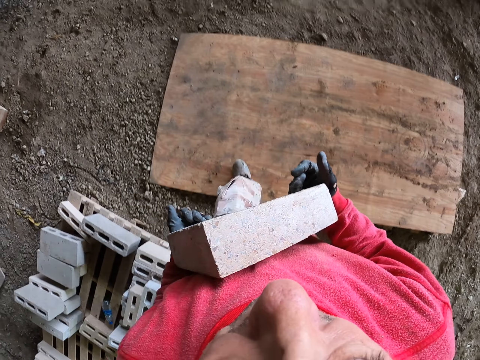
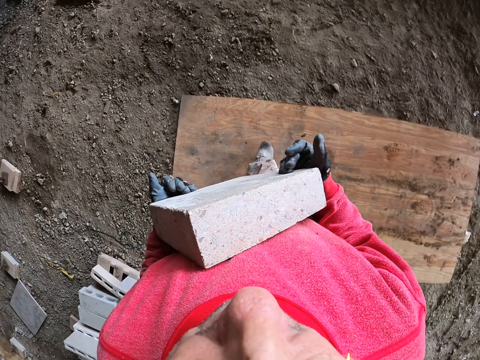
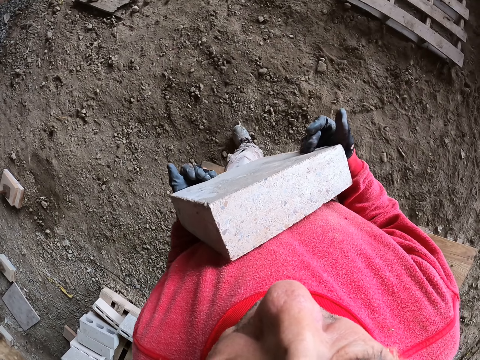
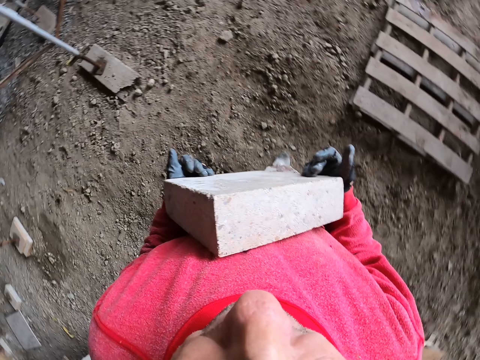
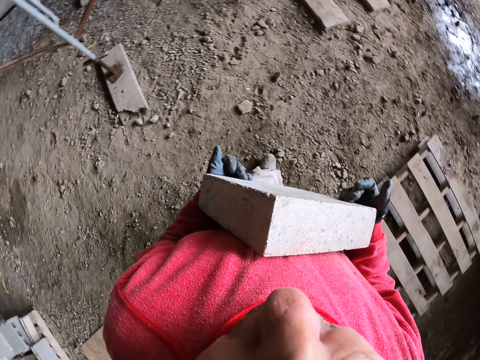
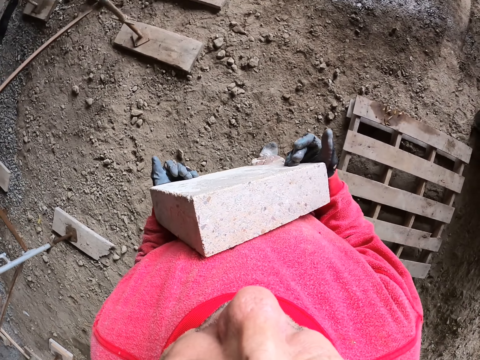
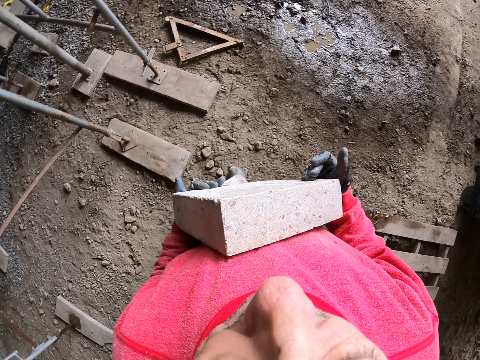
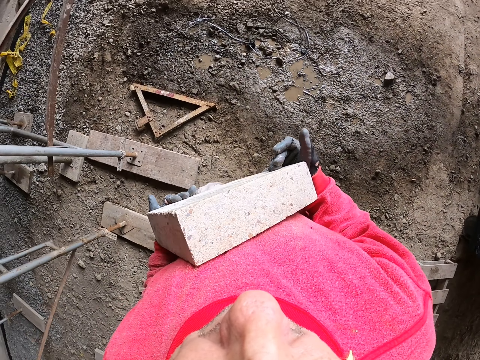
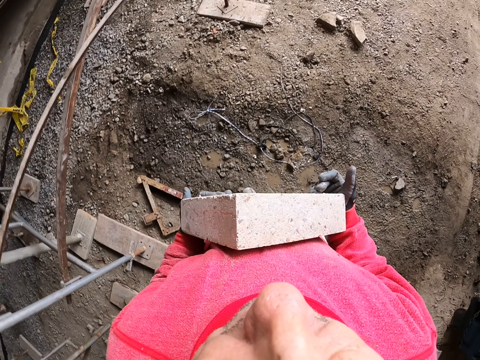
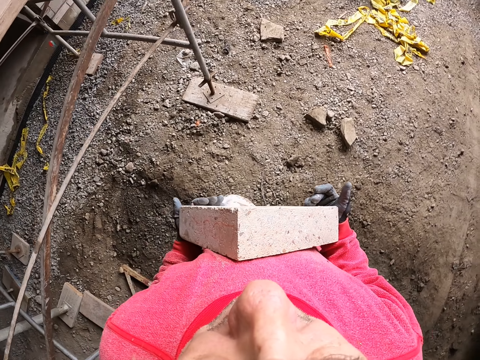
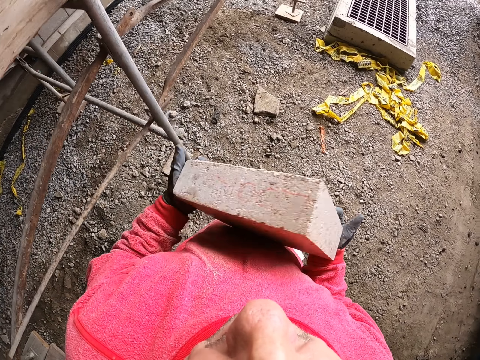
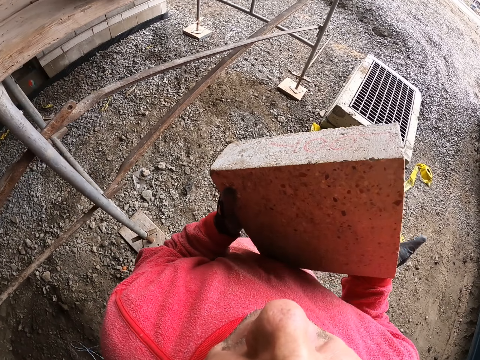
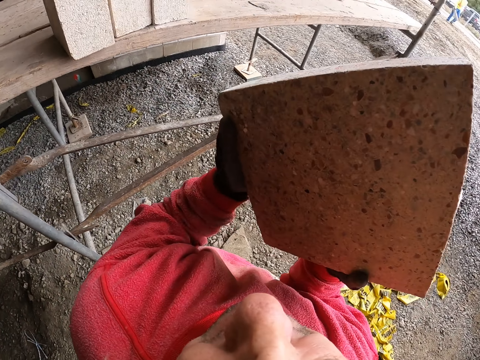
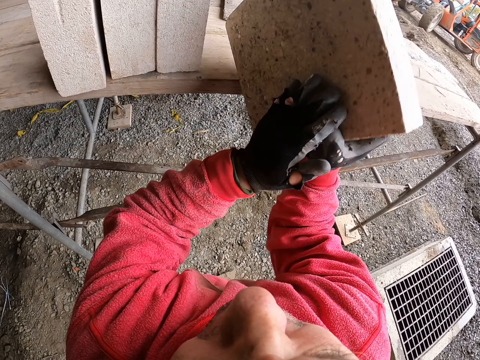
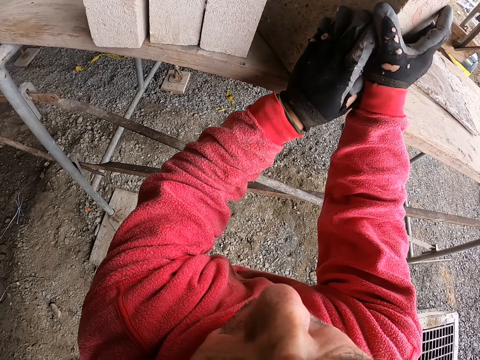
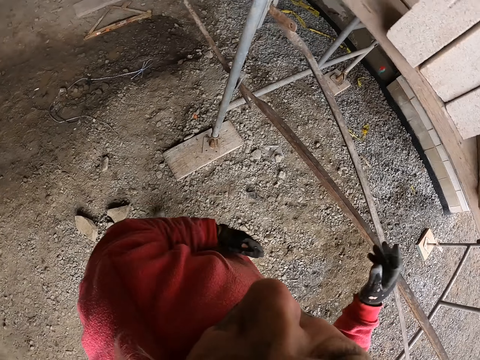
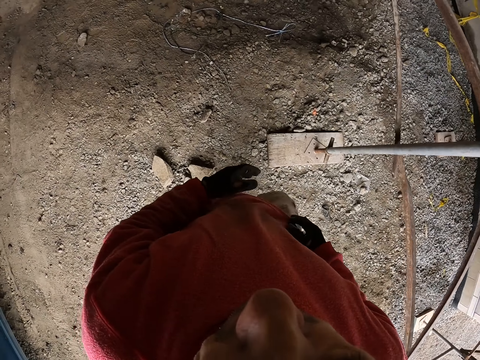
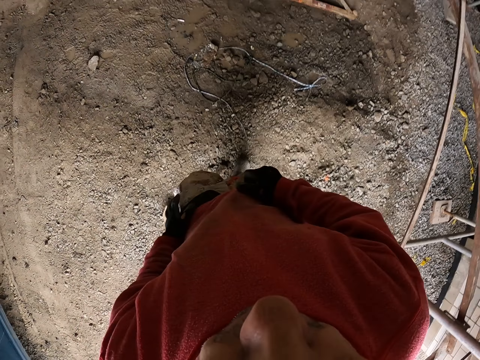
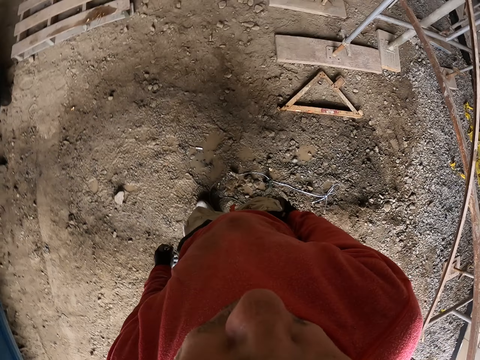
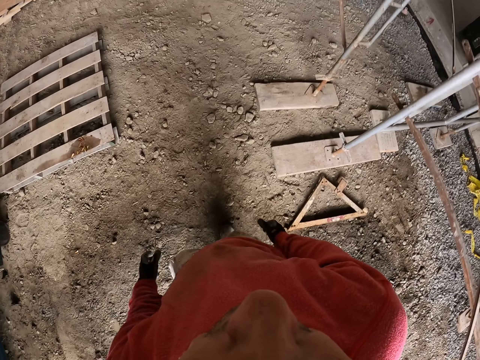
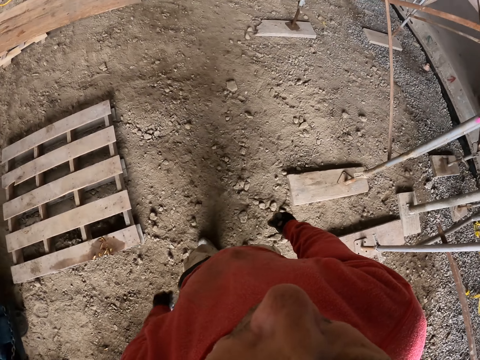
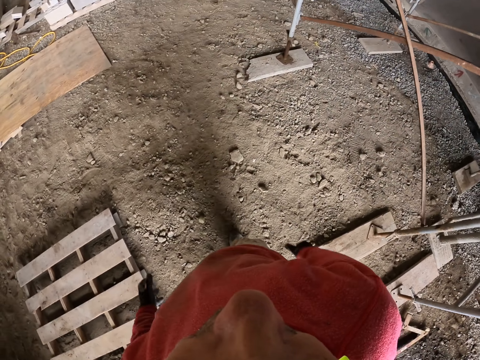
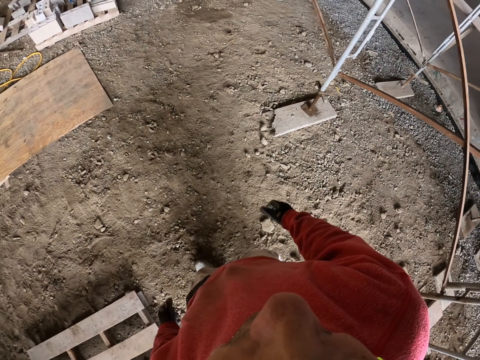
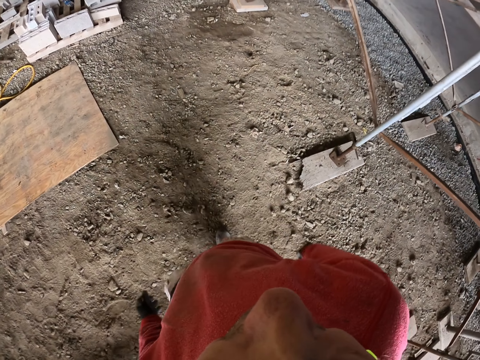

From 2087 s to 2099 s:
The camera wearer puts the brick on the wood stand. They arrange the bricks. They walk.

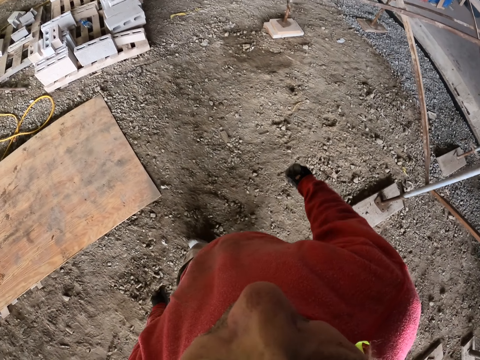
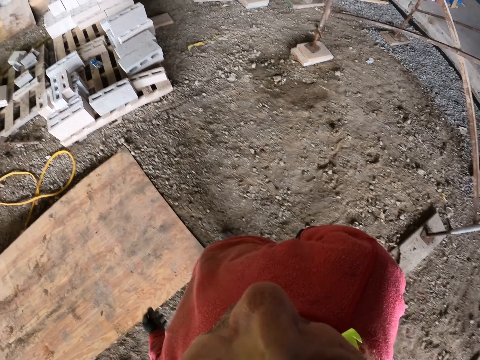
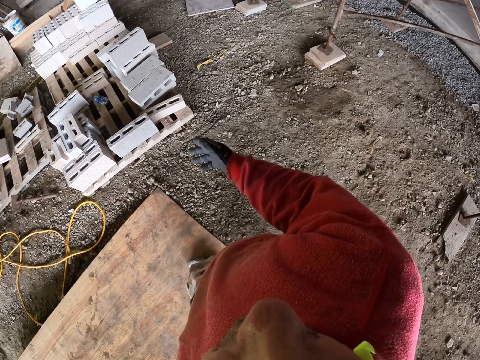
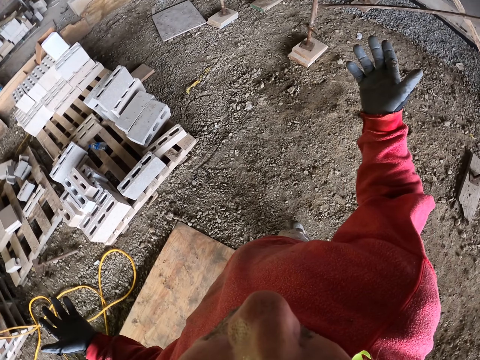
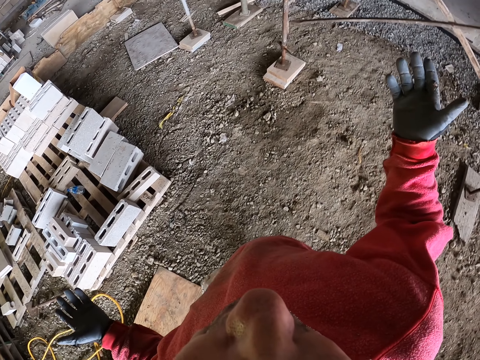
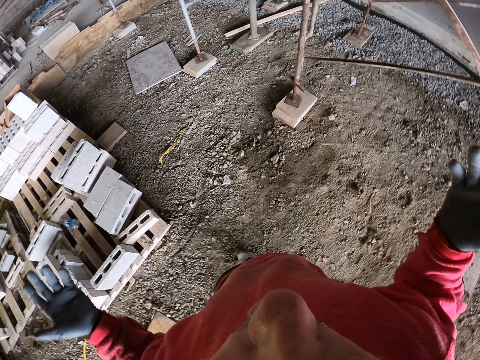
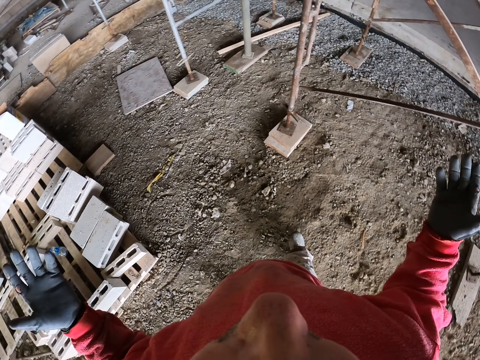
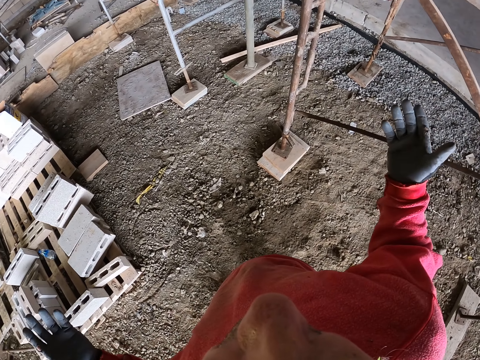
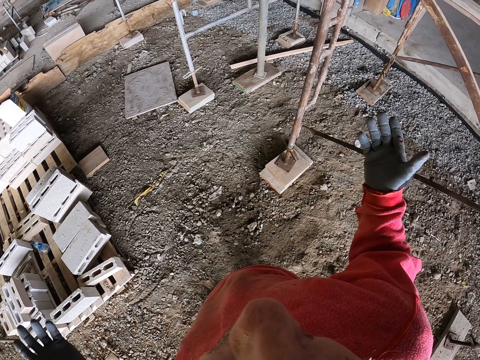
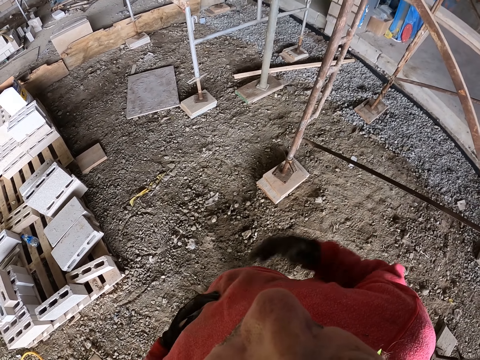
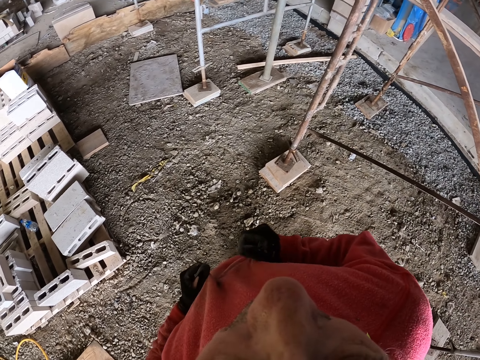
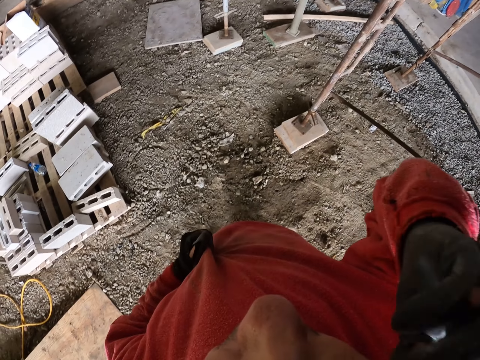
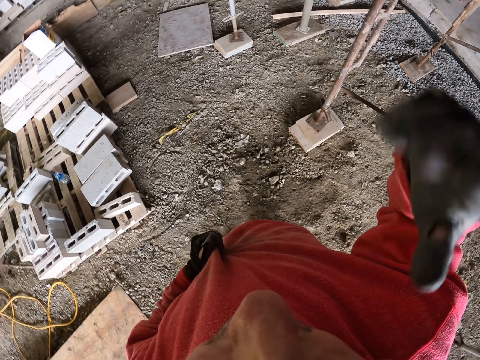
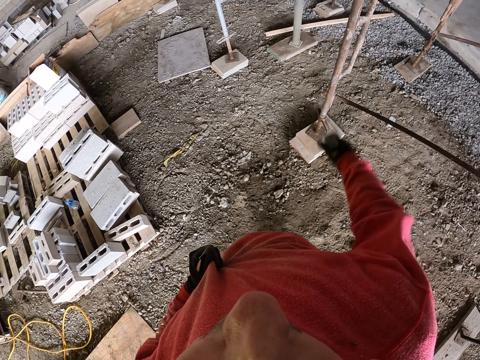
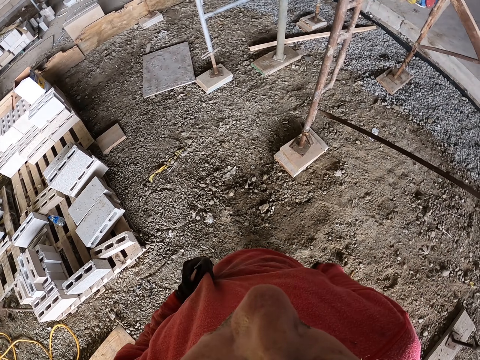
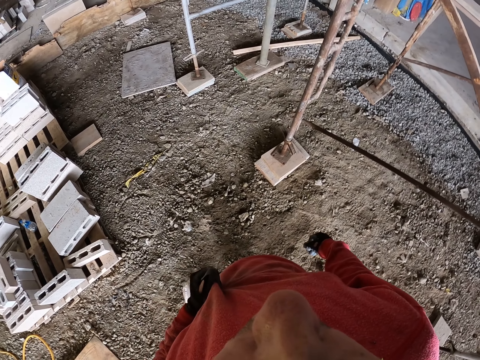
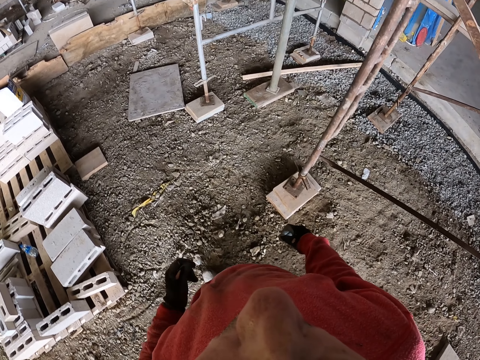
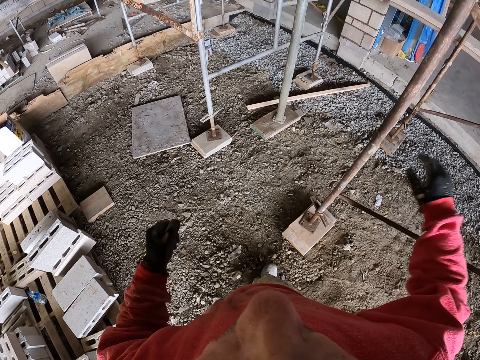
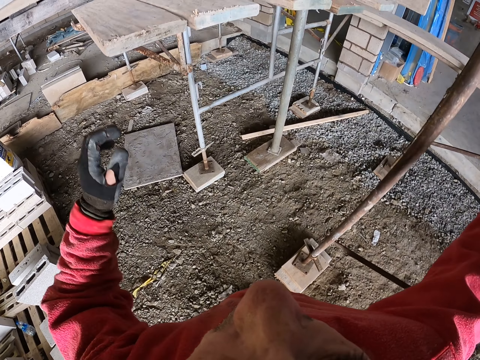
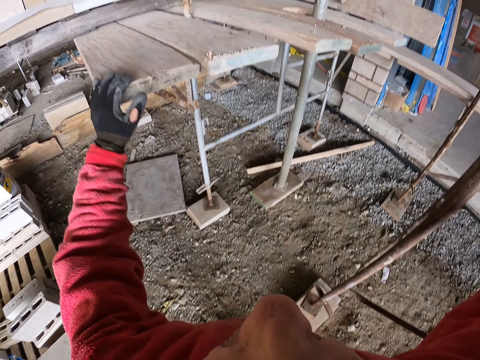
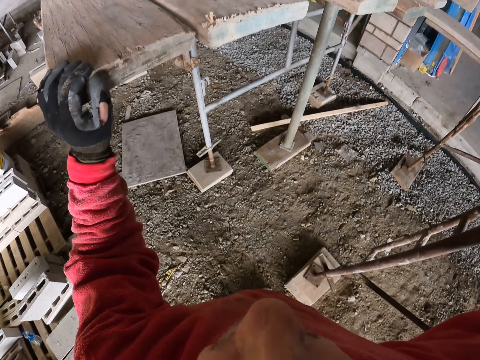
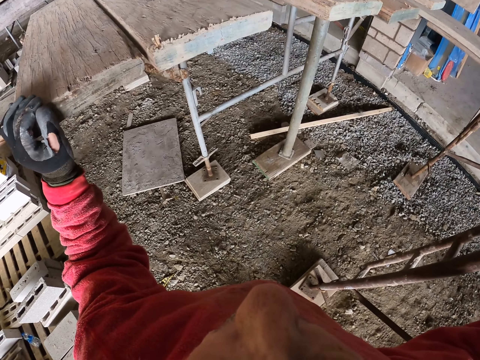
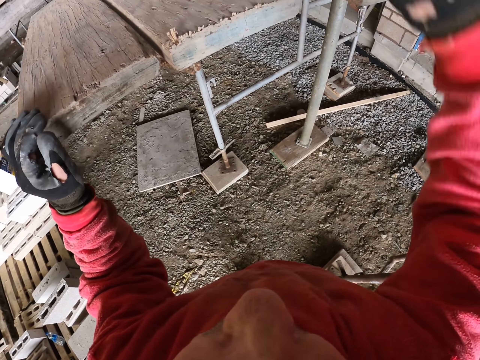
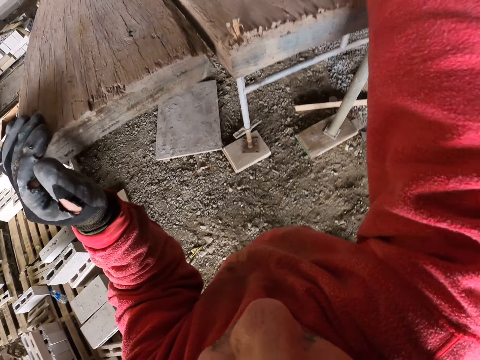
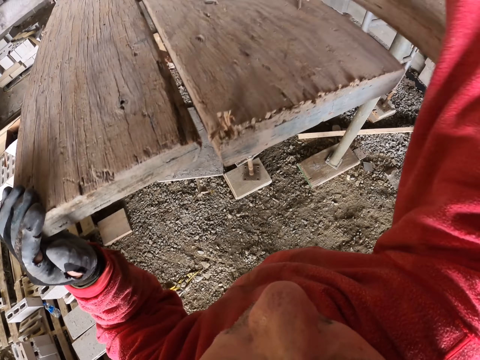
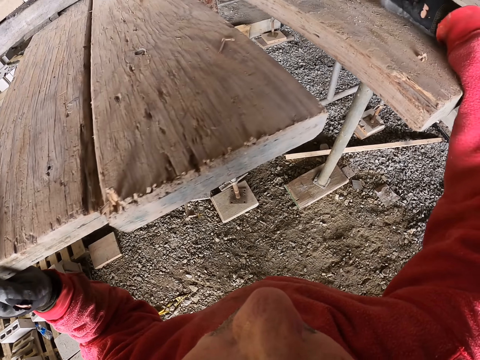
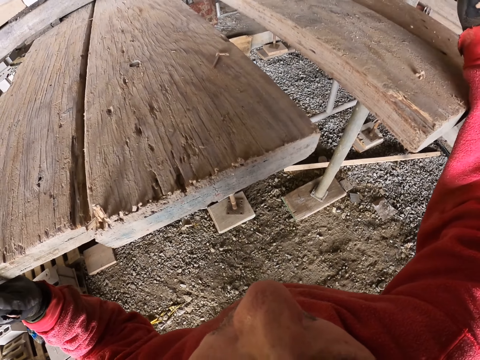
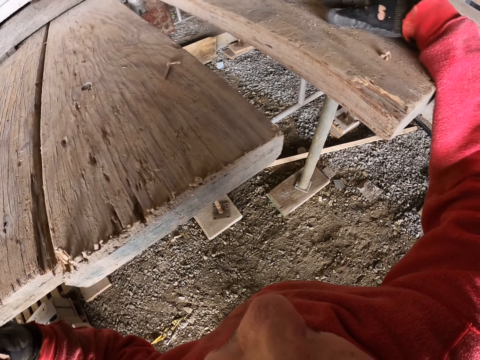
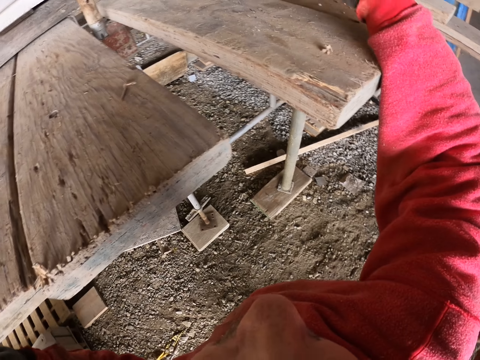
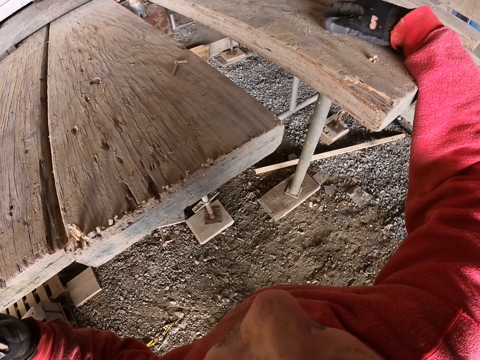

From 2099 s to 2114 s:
The camera wearer lifts the hands up. They touch the cloth. They raise a hand up. They hold the wood stand.
